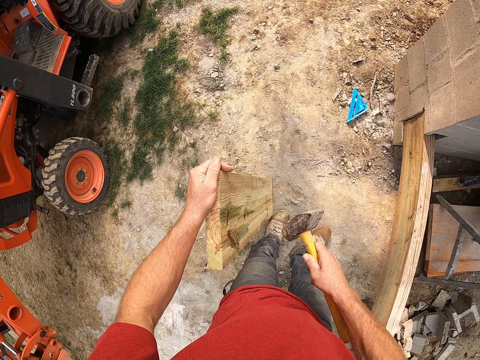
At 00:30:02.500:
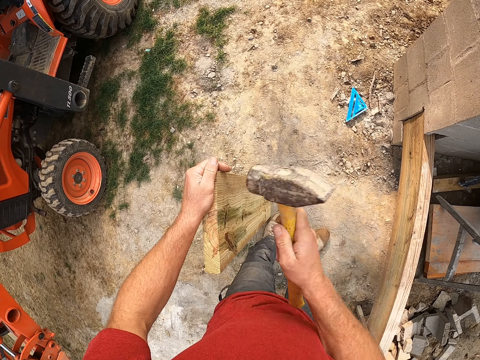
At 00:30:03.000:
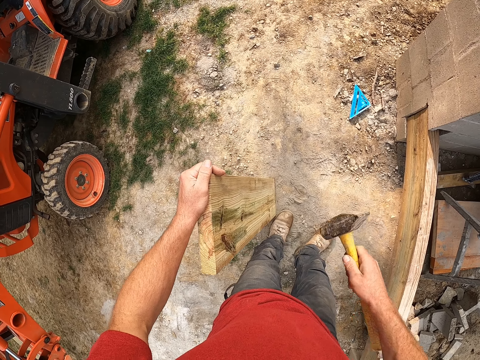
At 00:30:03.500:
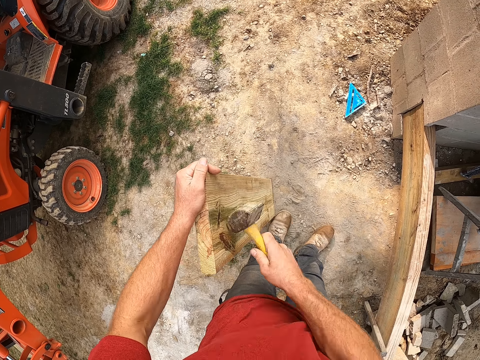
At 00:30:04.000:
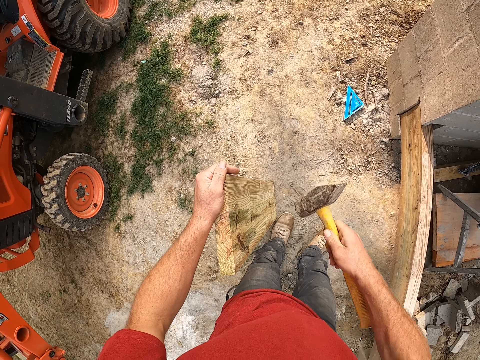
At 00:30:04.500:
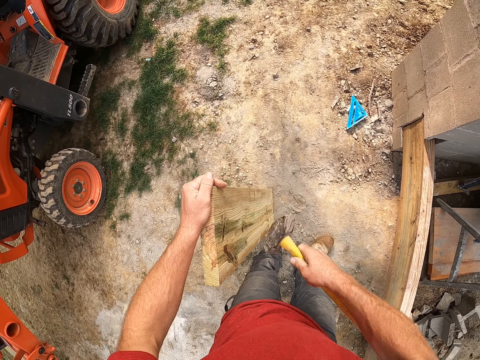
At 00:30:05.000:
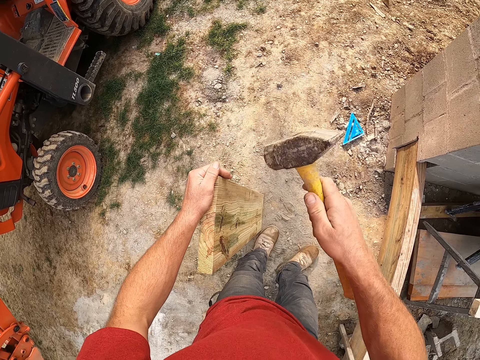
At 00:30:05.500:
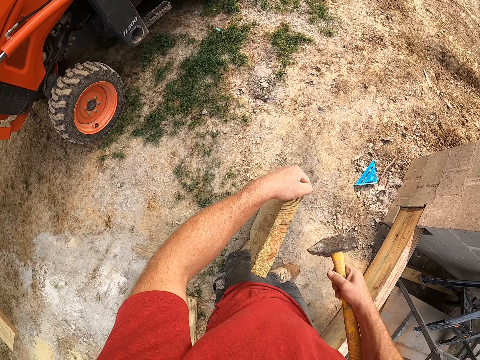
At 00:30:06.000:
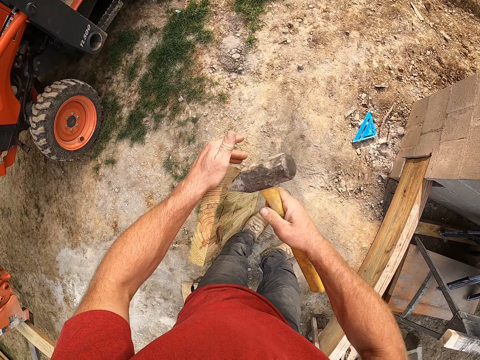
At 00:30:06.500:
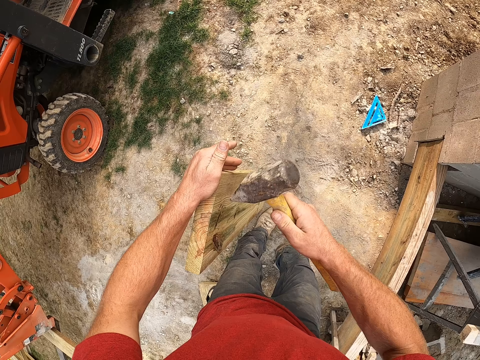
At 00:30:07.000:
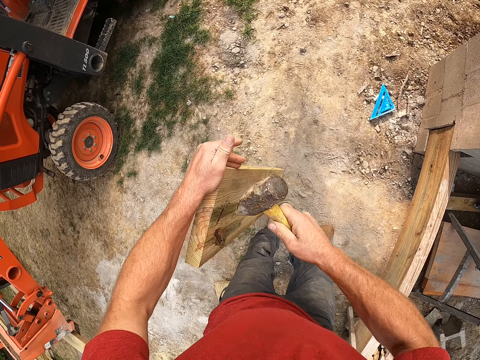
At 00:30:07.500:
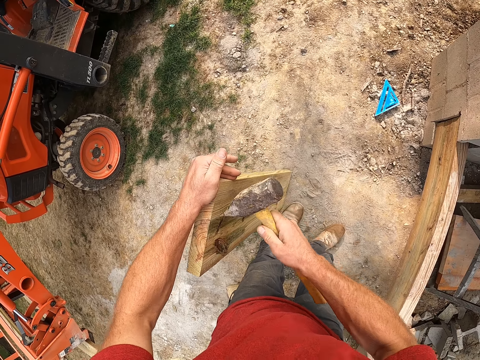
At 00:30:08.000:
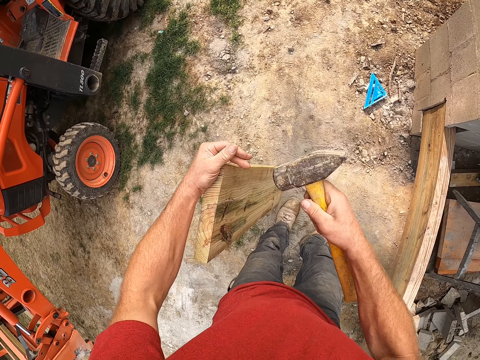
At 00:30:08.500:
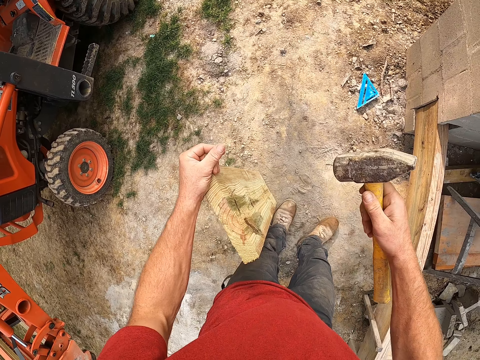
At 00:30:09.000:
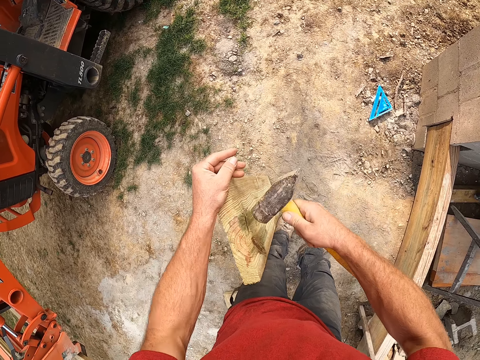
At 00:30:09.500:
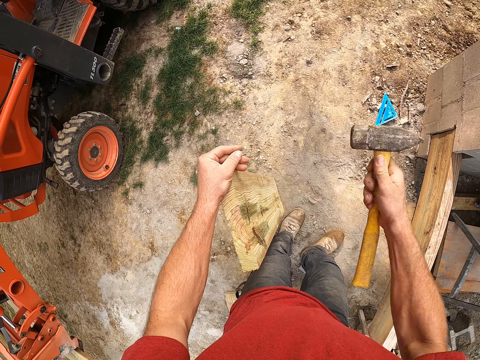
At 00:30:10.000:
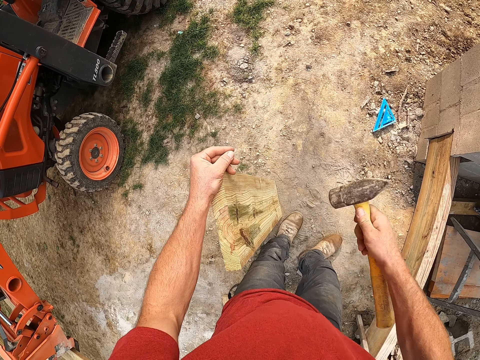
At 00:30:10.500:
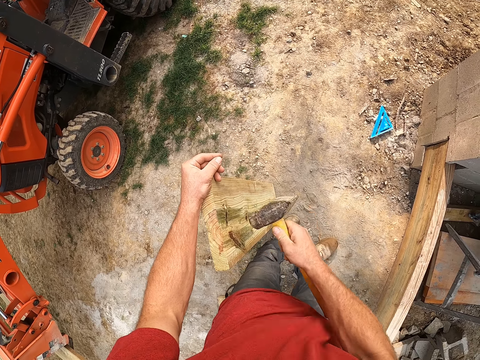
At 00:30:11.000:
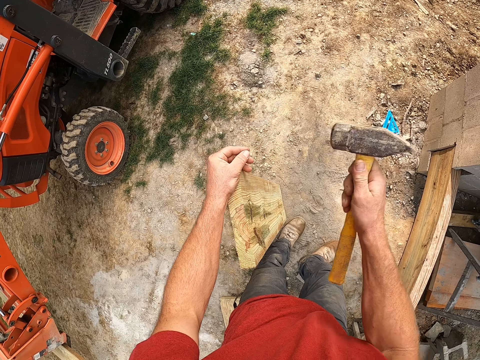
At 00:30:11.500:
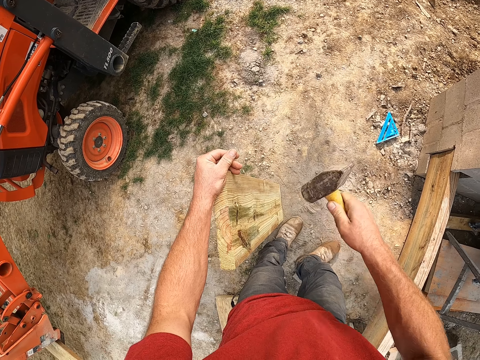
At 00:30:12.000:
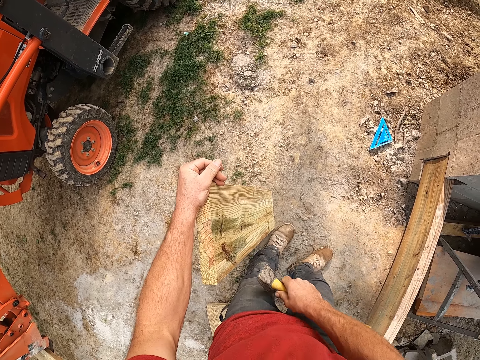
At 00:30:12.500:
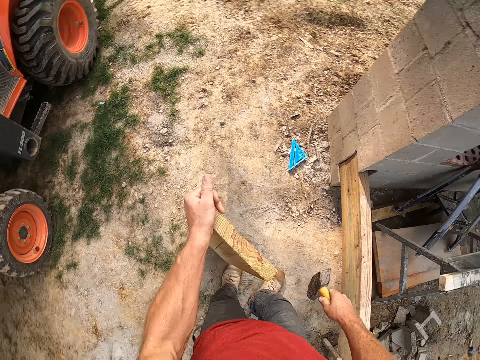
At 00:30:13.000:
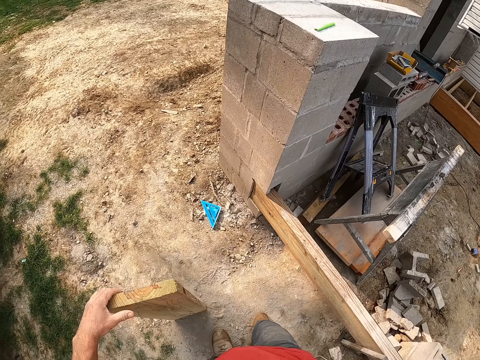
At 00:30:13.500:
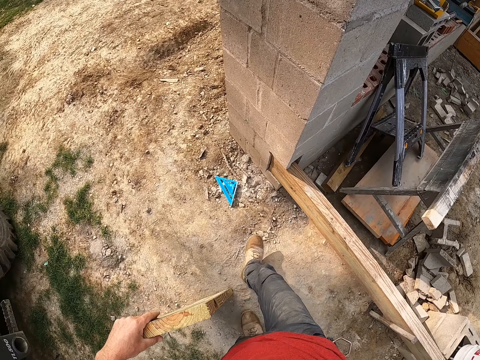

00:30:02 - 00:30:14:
The camera wearer hits the wood using the hammer repeatedly. They turn the wood. They hit the wood using the hammer repeatedly.

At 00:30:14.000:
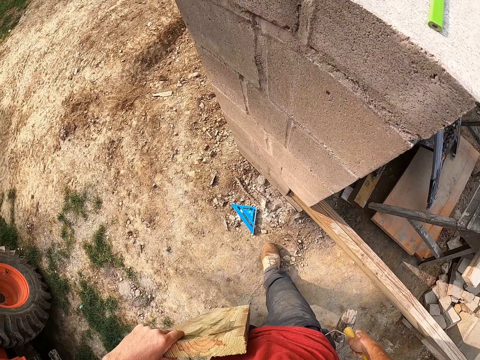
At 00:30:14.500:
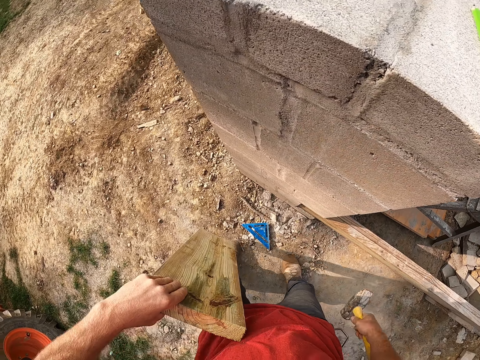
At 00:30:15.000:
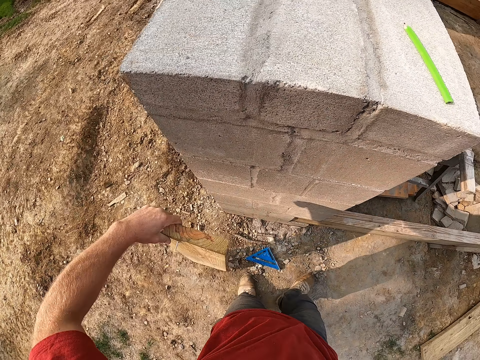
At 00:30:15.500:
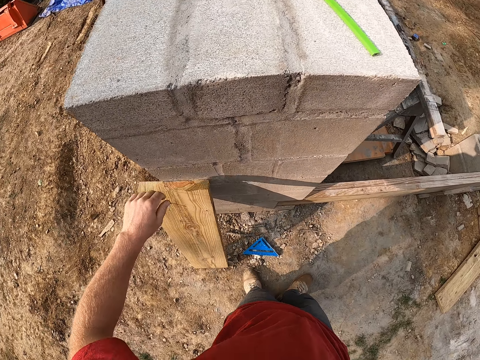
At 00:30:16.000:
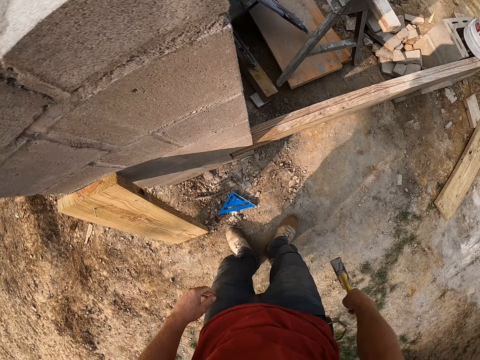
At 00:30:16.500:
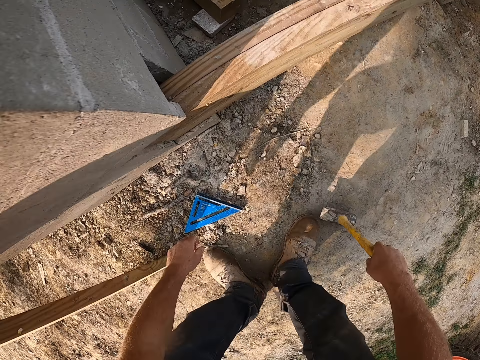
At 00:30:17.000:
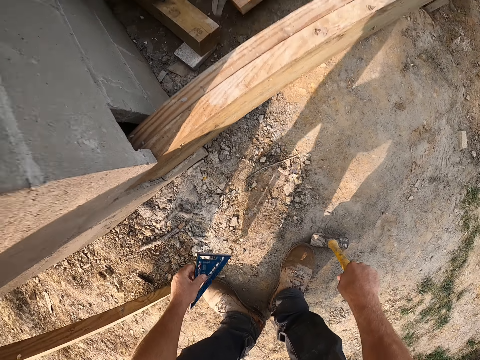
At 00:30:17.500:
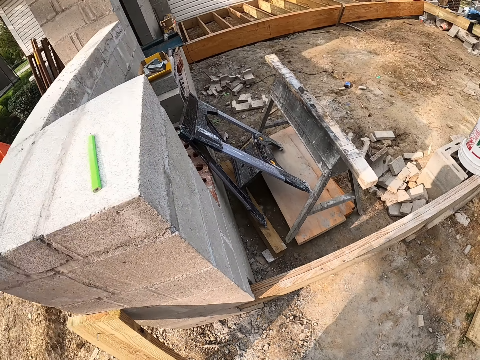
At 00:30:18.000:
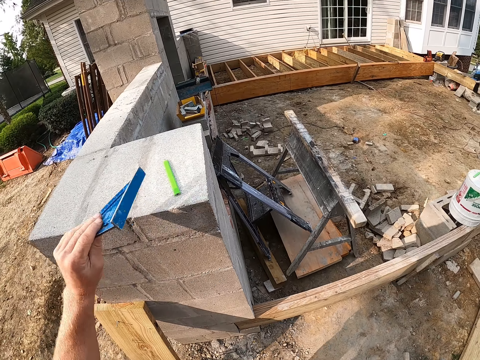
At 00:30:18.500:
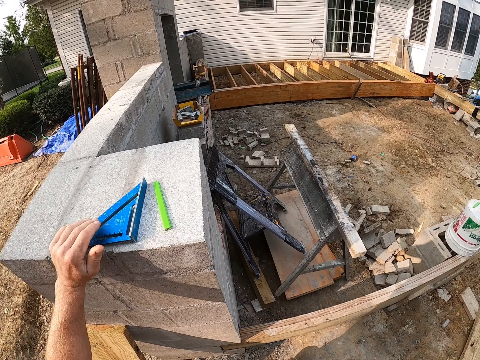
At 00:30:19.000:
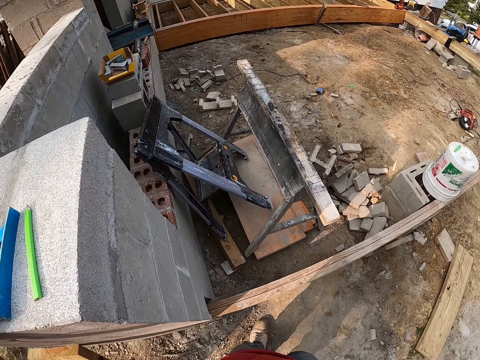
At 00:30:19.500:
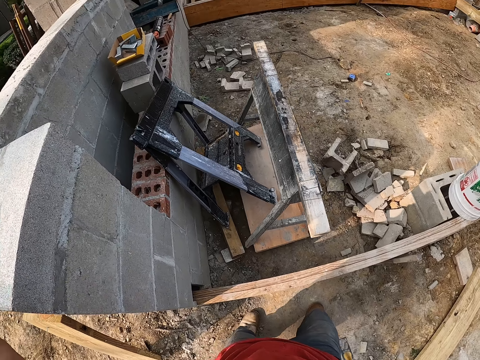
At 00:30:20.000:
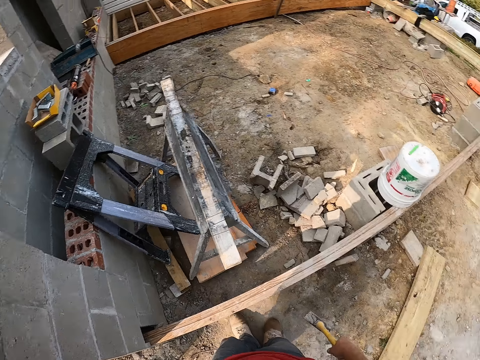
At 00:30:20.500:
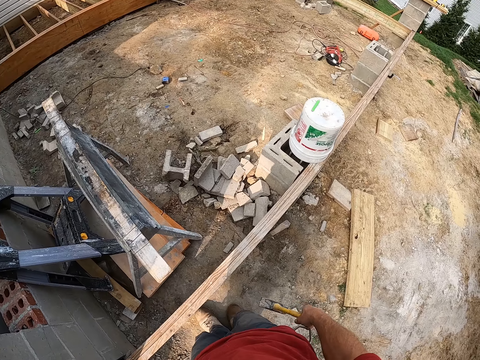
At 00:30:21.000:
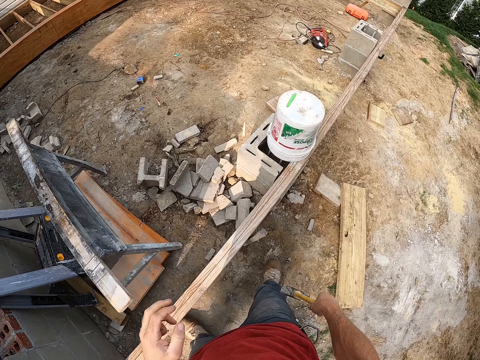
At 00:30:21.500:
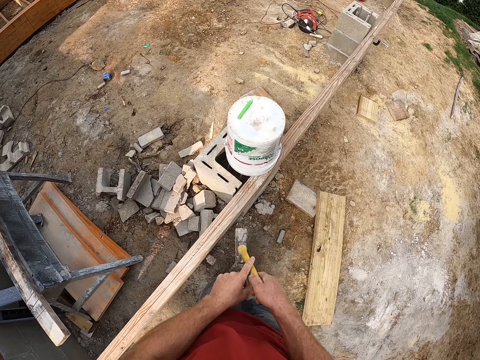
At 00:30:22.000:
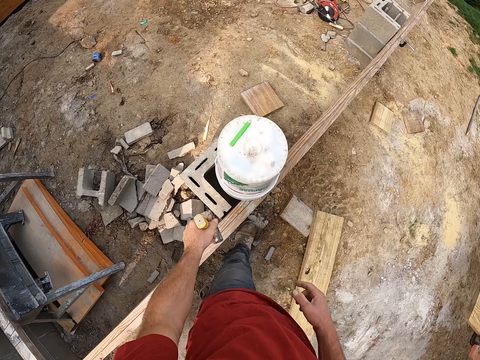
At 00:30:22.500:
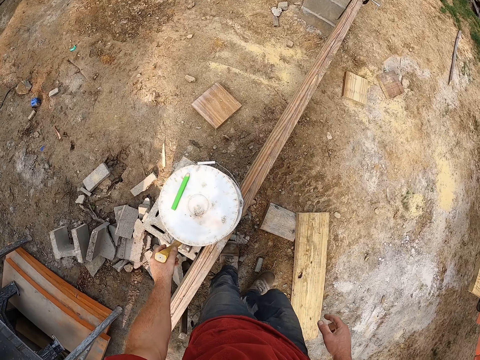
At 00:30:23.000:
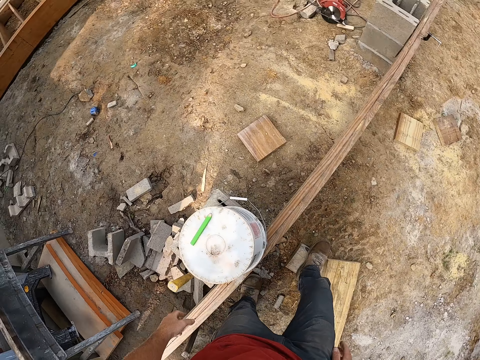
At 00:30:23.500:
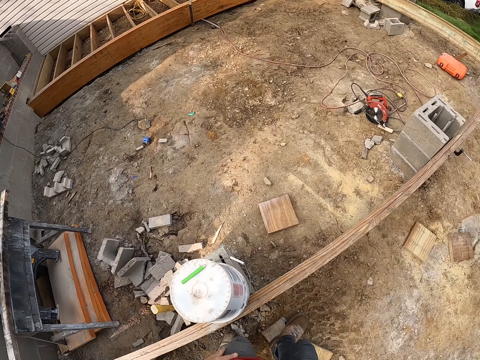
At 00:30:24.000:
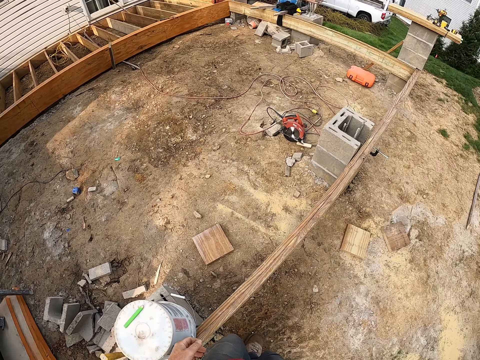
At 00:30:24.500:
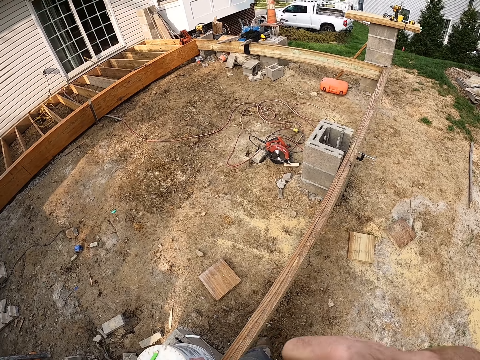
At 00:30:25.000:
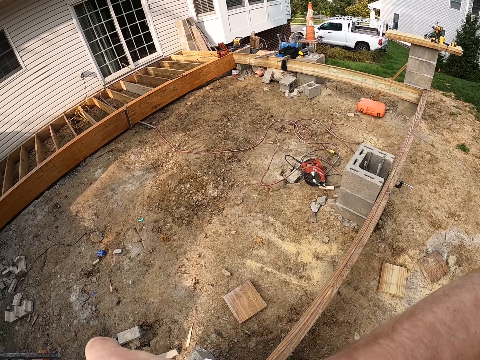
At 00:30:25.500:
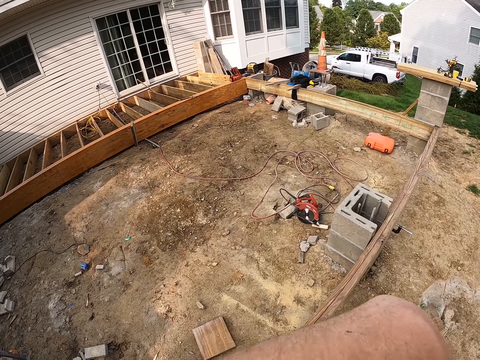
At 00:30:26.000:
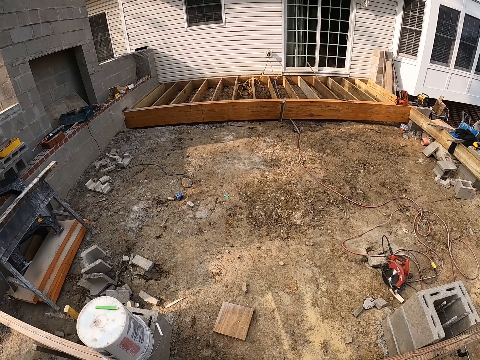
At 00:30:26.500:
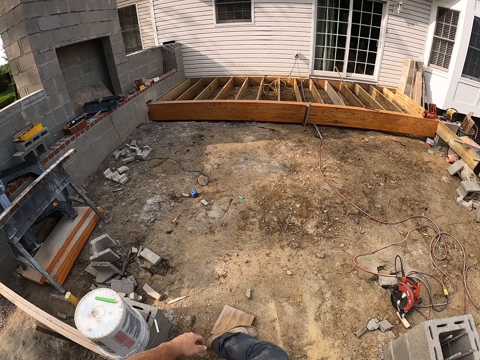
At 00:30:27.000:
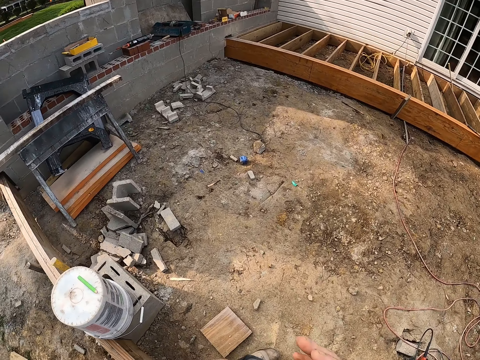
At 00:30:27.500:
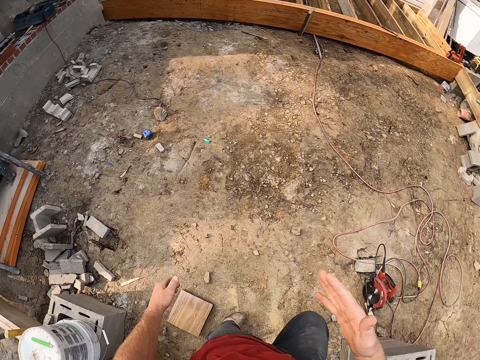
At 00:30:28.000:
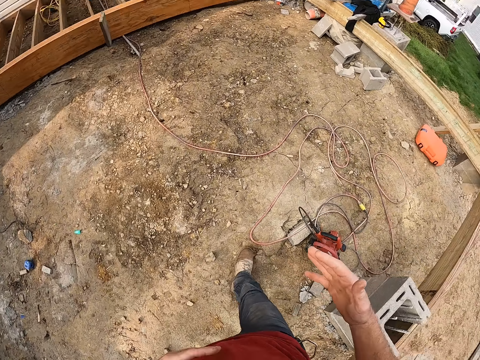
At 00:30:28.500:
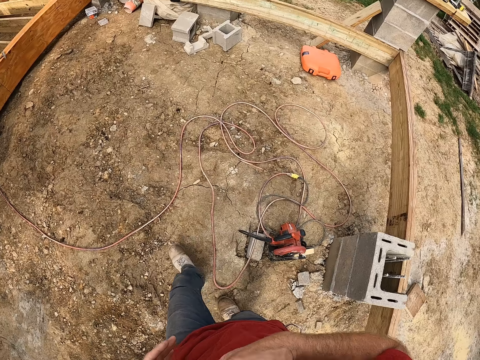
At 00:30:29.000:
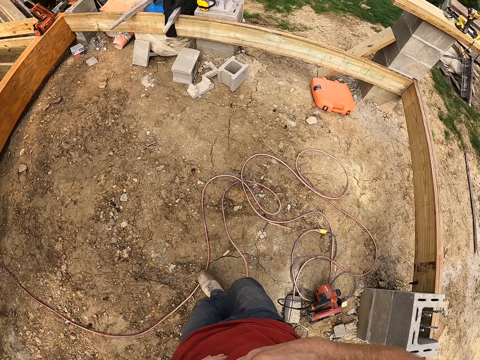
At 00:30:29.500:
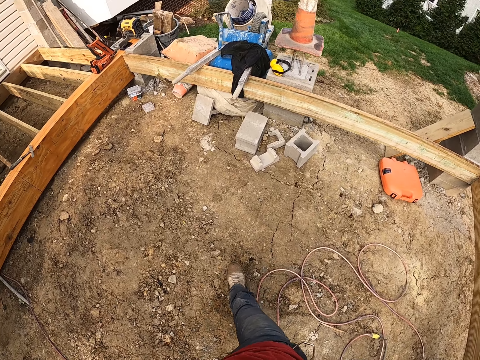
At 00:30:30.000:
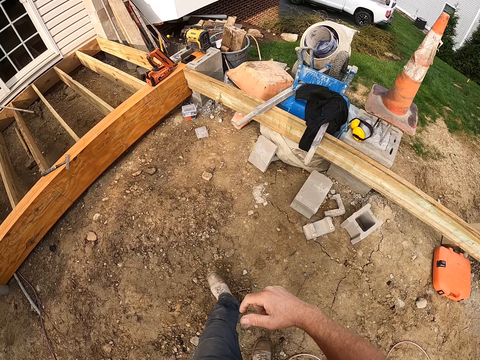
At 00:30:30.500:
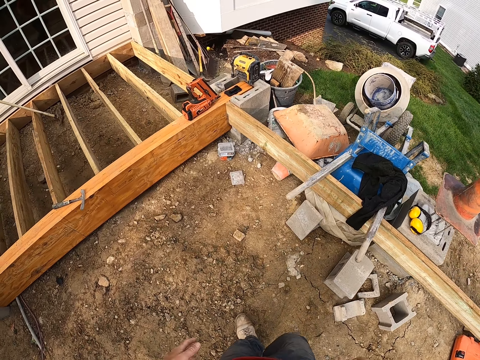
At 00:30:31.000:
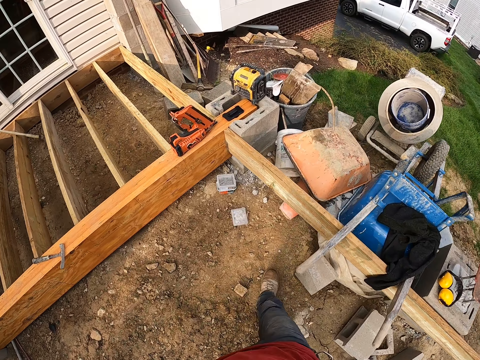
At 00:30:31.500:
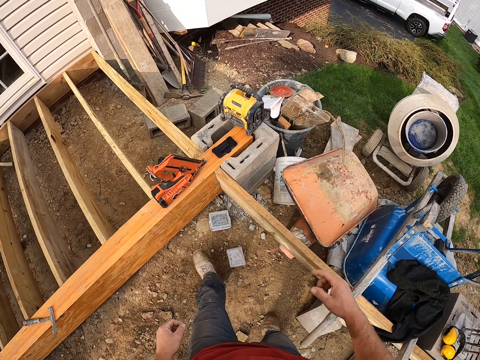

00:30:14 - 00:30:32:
The camera wearer lays the wooden plank on the wall. He picks up the square ruler from the ground. He drops the square ruler on the ground. He drops the hammer on the brick. He touches his face. He wipes his face. He walks around the construction site. He jumps over the wood. He hits his chest. He walks around.
